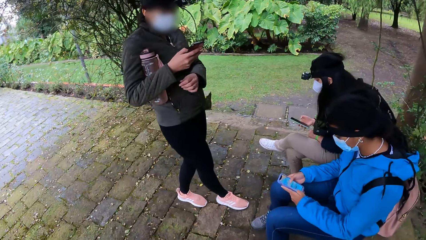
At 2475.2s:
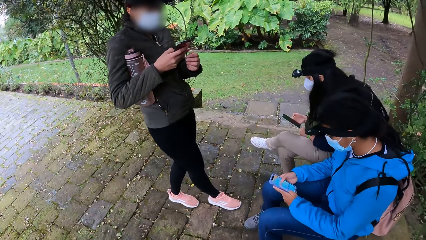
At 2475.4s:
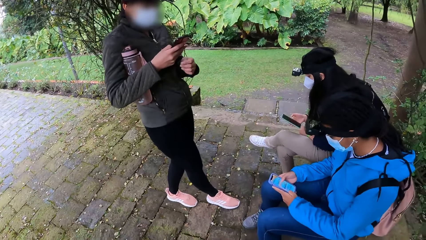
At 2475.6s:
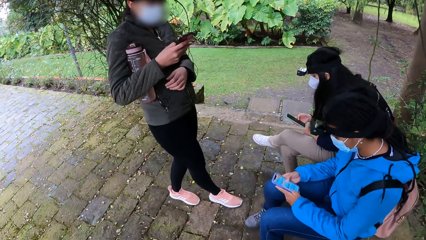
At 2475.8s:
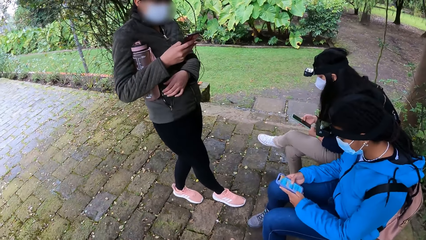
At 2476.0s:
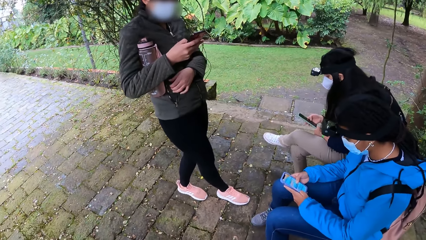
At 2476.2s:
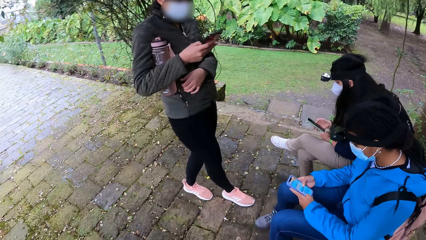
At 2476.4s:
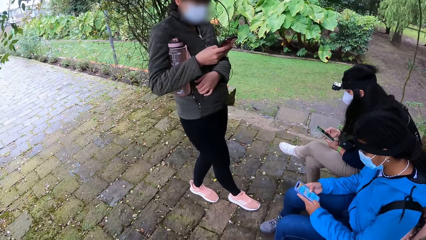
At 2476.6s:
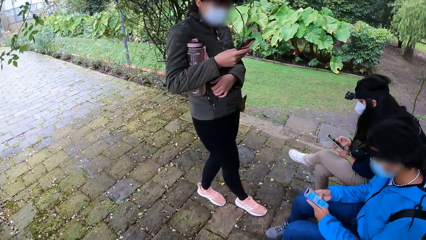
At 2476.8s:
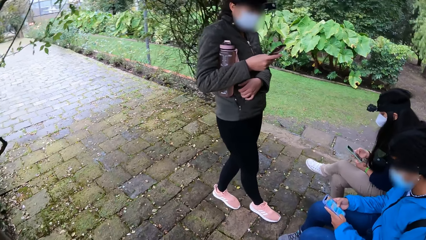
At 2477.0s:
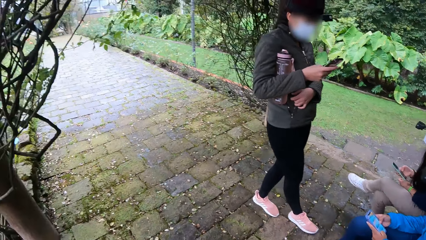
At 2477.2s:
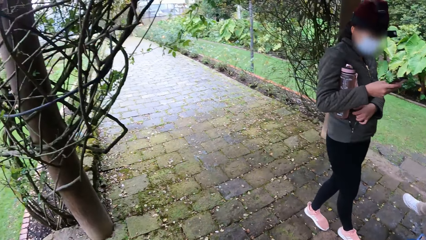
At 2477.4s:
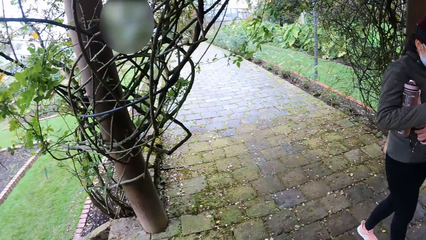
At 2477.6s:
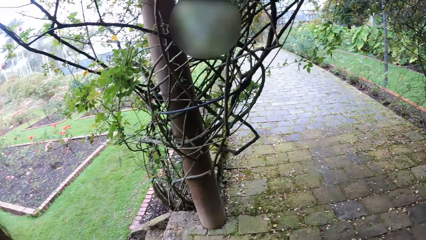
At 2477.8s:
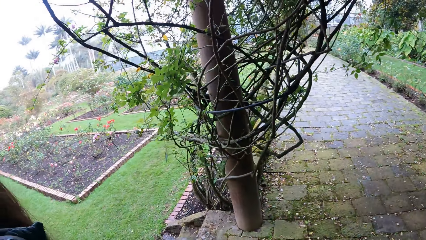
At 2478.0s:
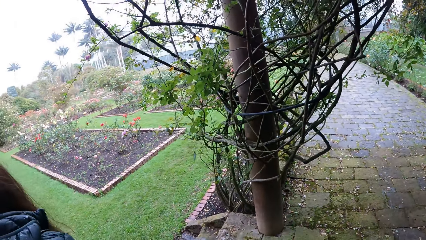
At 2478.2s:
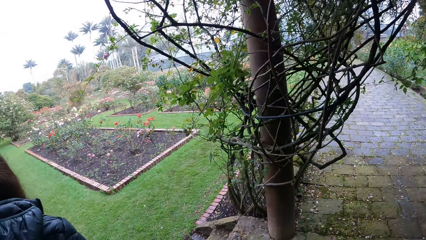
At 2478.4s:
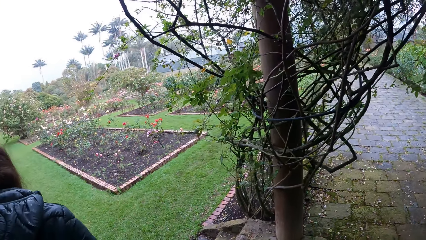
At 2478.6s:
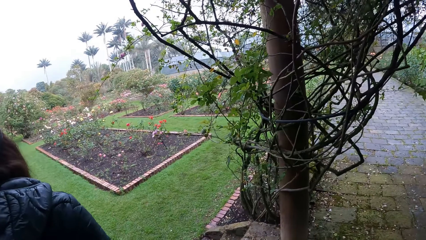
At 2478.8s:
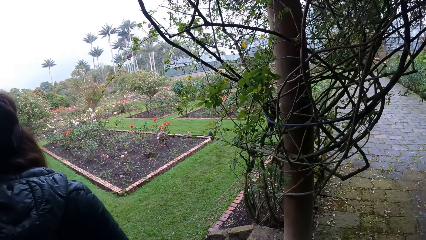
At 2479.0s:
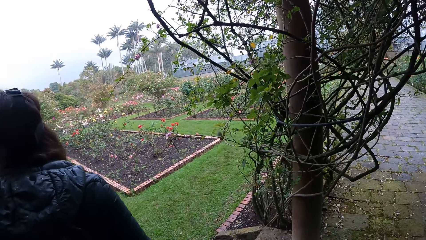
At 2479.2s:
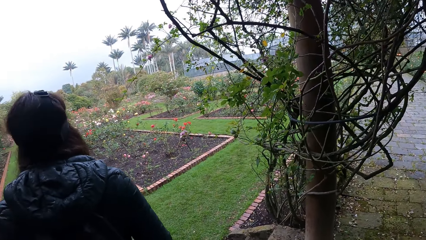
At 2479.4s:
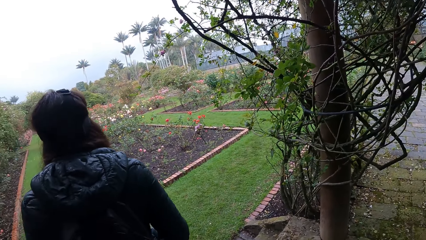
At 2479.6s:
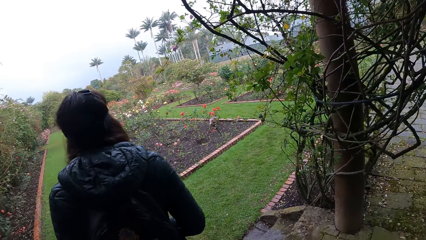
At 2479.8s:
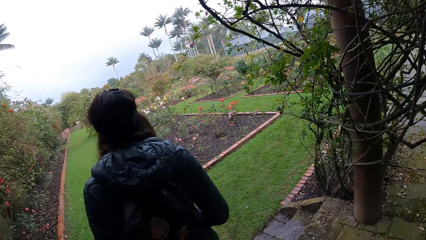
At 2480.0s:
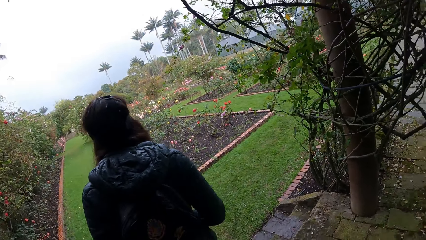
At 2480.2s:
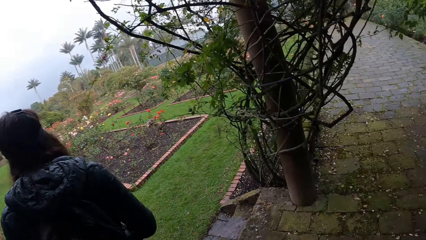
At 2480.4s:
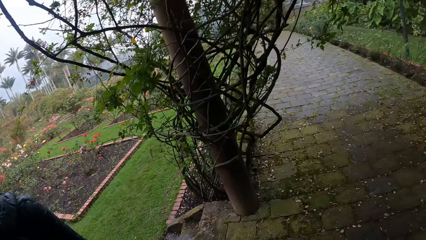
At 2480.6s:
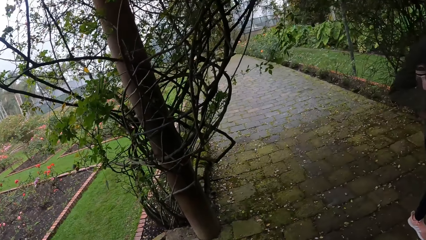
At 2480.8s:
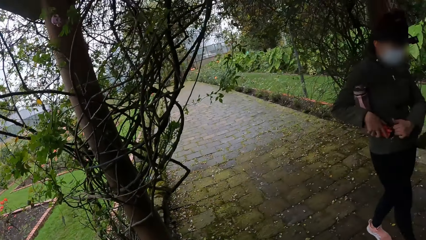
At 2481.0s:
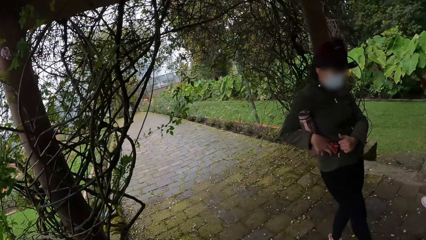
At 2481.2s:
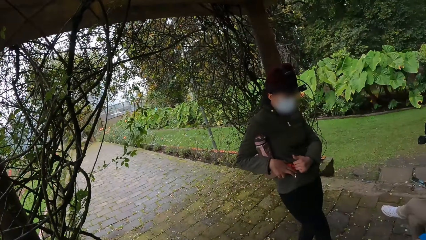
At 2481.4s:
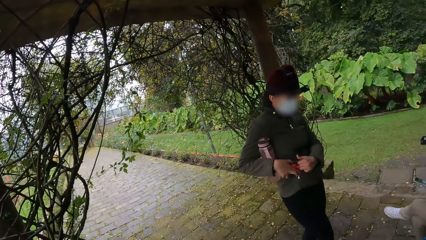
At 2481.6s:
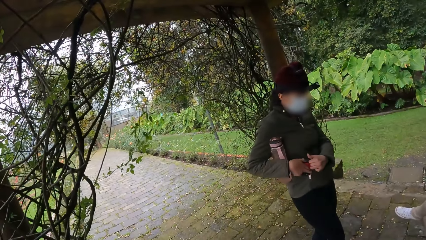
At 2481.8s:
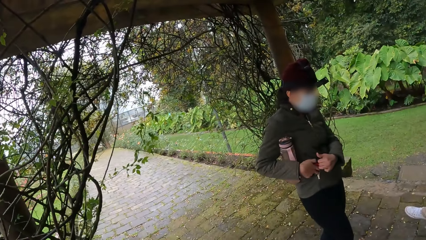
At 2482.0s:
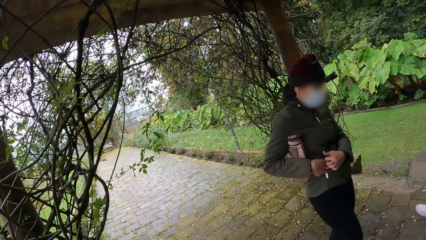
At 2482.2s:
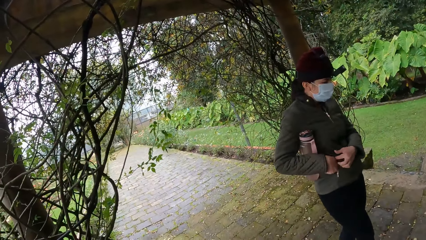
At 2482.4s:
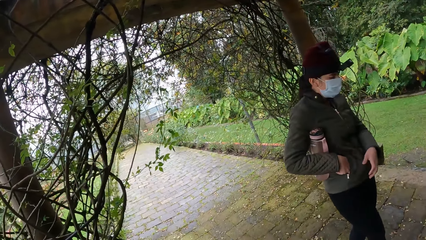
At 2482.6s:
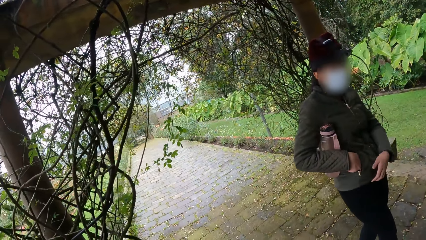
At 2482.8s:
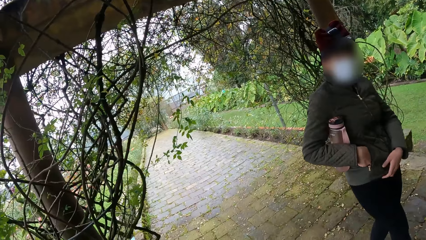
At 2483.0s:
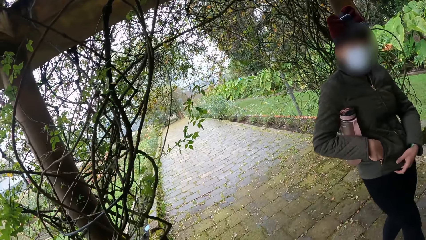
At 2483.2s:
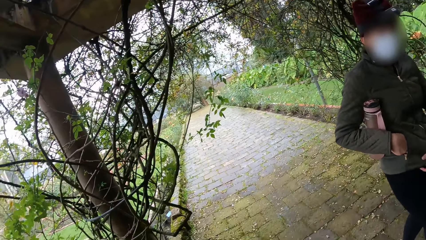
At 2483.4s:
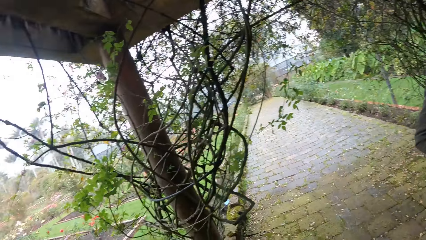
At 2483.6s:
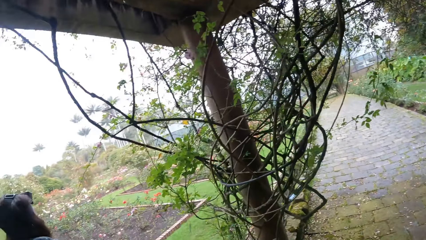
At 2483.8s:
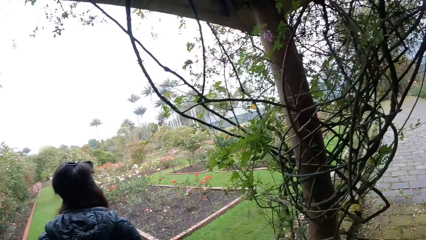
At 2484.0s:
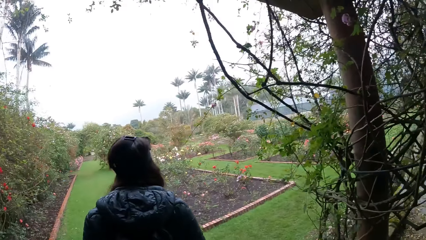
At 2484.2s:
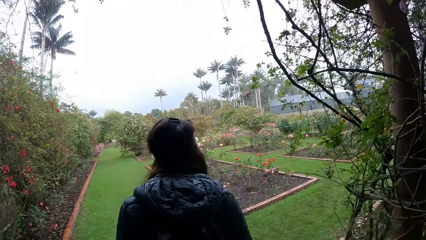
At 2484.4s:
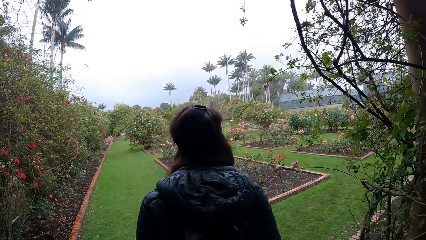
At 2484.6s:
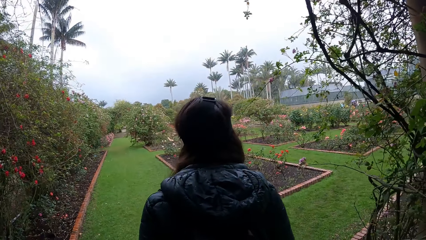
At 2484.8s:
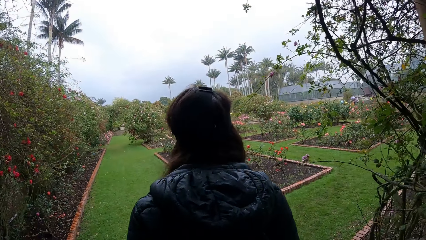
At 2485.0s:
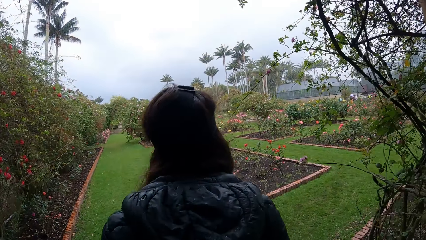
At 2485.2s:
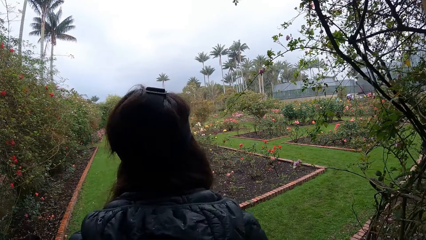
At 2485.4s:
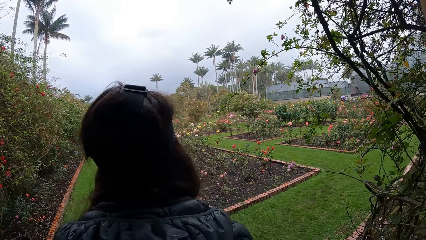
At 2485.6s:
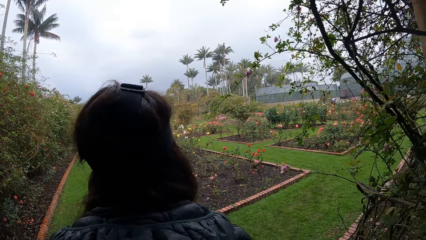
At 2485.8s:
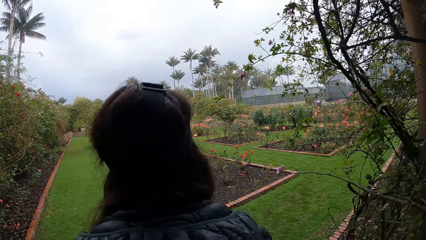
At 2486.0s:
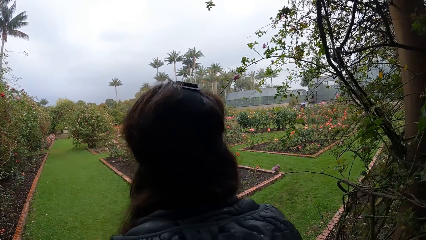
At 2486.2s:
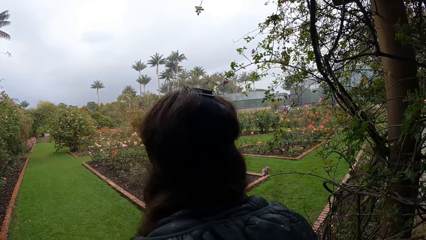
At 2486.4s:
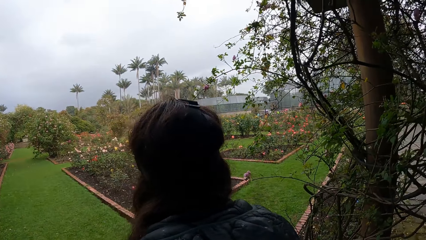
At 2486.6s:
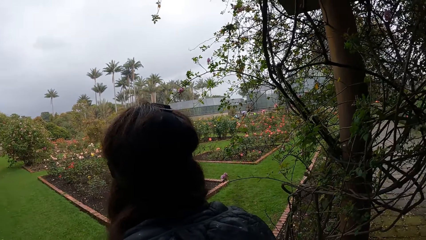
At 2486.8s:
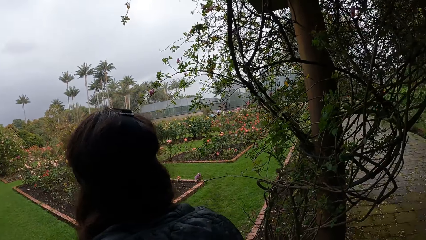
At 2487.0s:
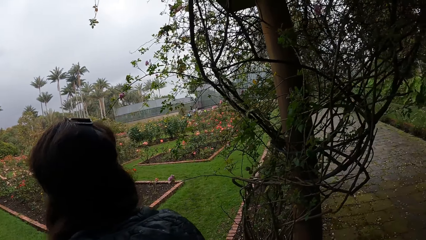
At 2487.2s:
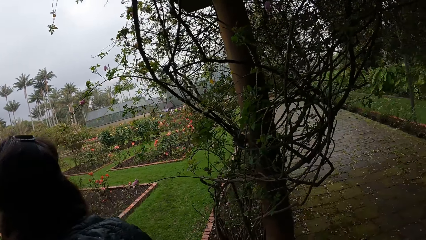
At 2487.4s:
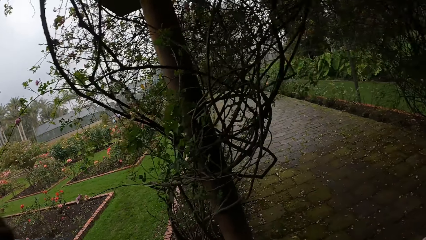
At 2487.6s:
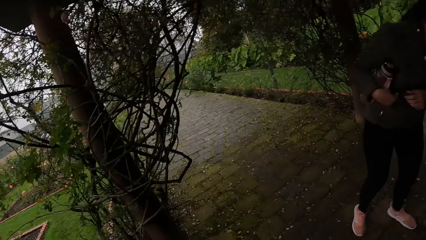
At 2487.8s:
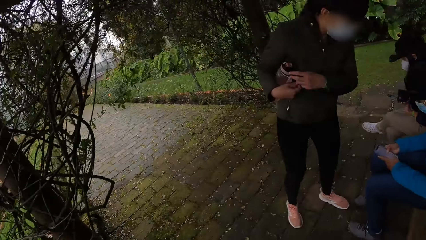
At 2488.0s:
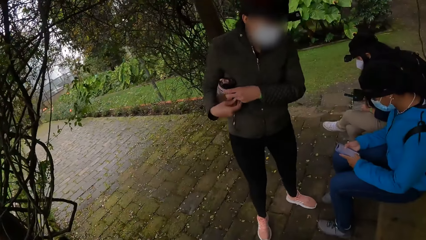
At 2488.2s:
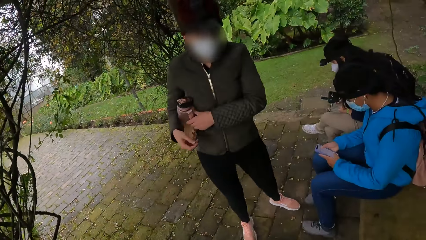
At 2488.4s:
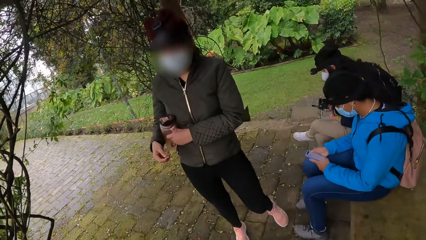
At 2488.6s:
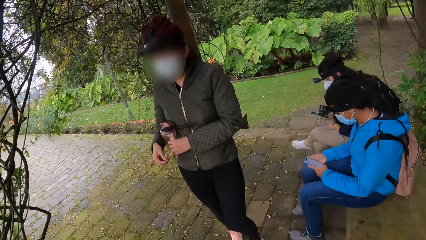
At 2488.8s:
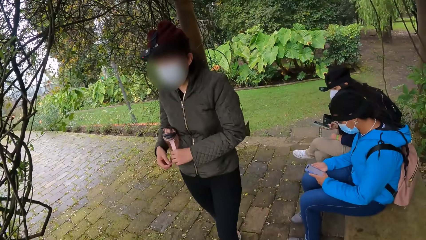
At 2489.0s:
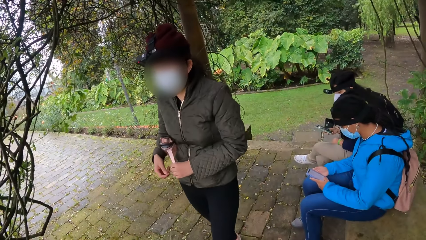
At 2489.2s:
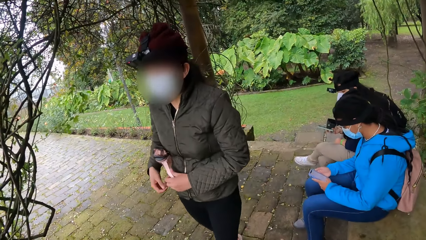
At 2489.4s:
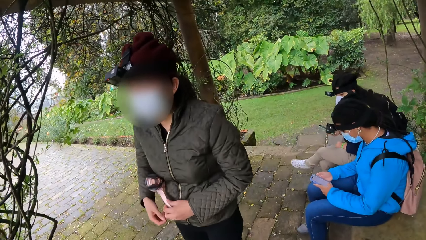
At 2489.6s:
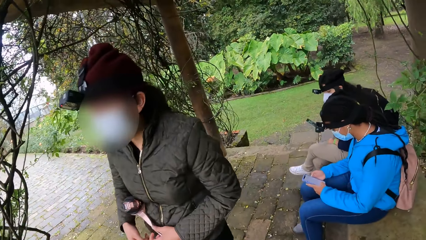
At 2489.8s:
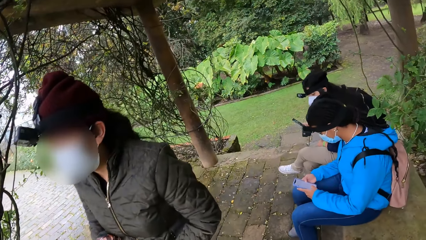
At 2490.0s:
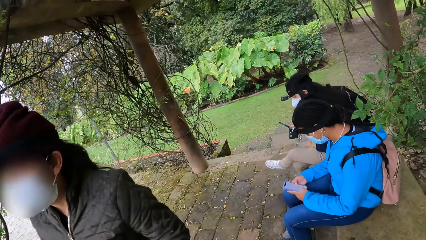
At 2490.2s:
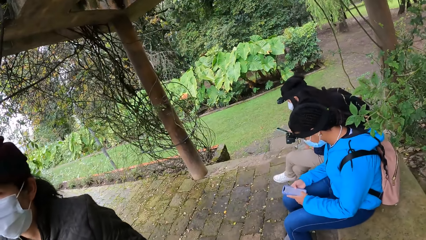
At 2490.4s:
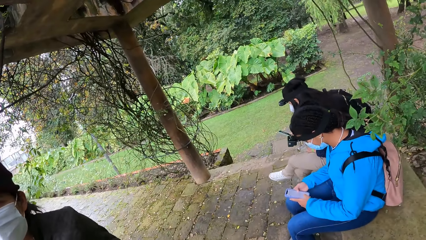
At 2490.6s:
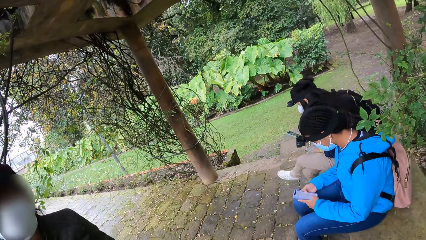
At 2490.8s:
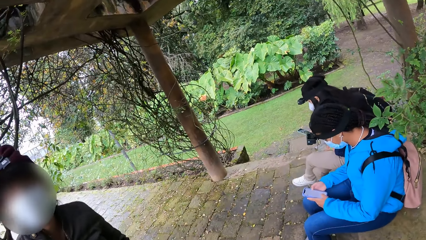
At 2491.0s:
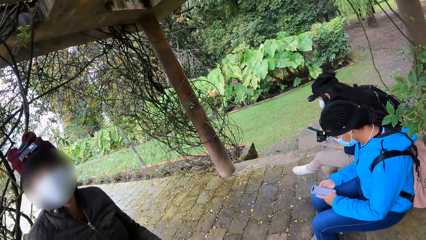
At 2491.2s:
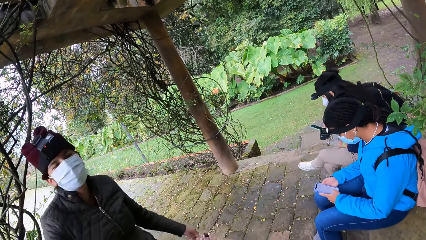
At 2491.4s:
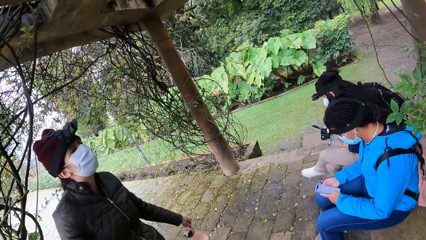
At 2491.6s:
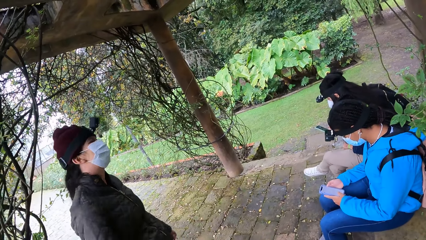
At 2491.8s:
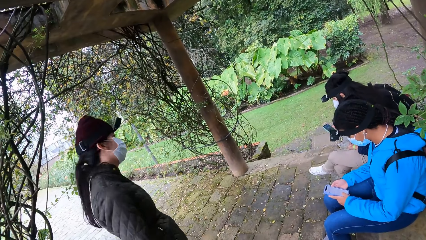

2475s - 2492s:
A person uses a phone. Another person uses a phone. The camera wearer looks at a third person. A girl holds the jacket pocket with her left hand and puts the phone inside her jacket pocket with her right hand. The camera wearer looks at another person. The girl touches the bottle with her left hand.
